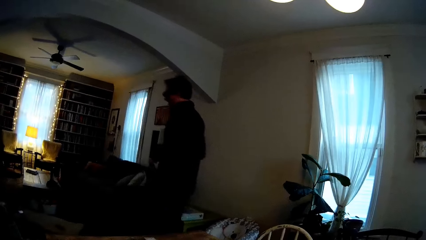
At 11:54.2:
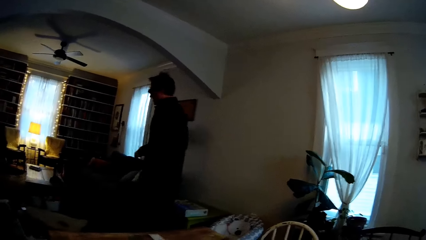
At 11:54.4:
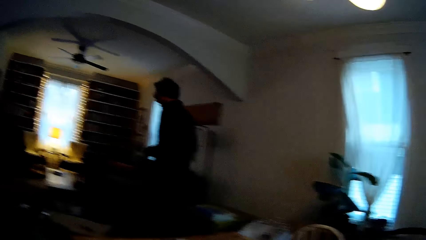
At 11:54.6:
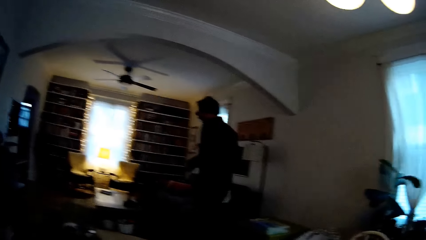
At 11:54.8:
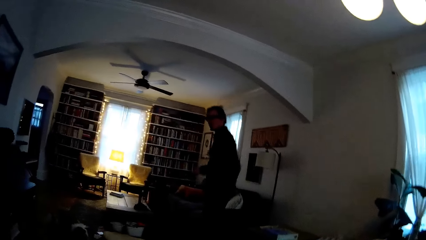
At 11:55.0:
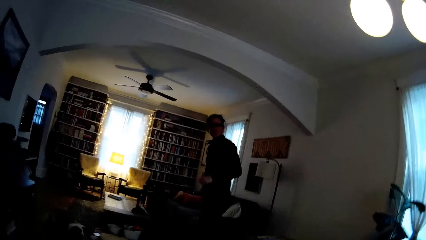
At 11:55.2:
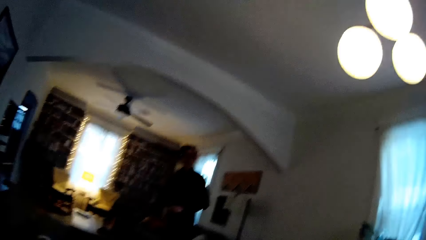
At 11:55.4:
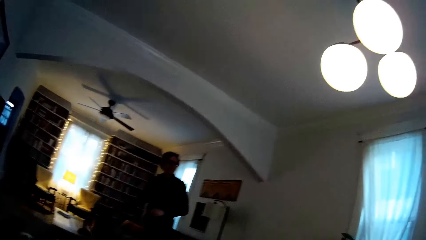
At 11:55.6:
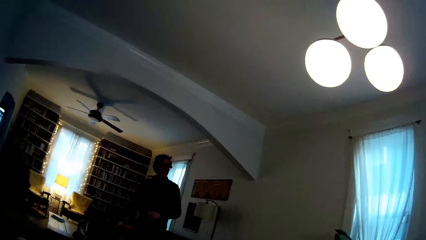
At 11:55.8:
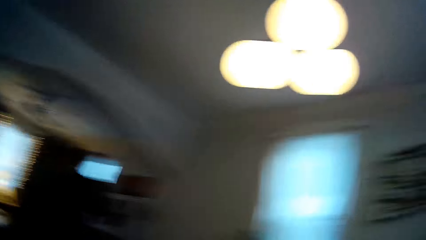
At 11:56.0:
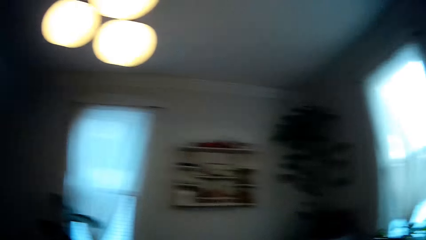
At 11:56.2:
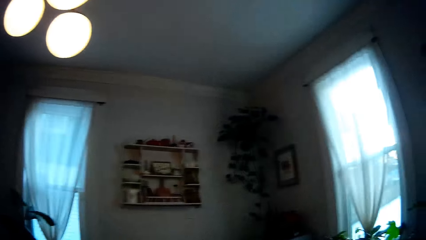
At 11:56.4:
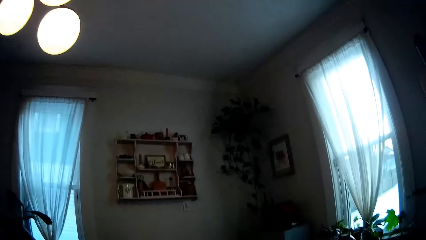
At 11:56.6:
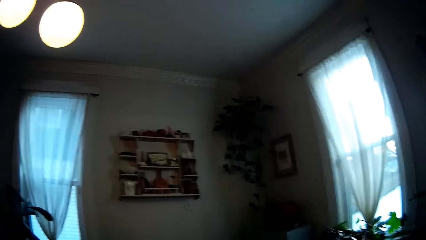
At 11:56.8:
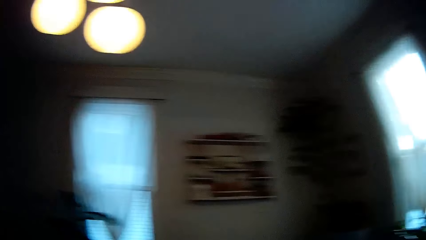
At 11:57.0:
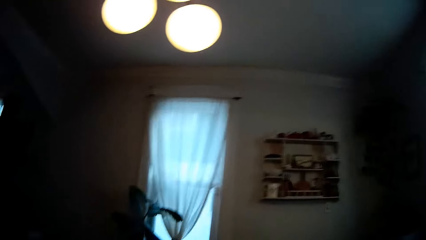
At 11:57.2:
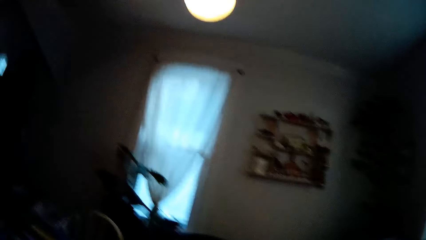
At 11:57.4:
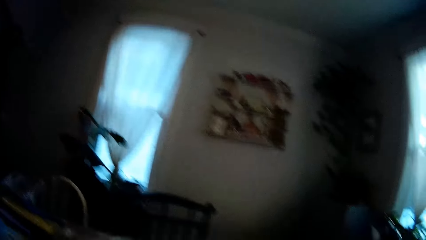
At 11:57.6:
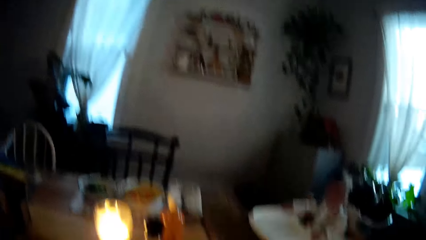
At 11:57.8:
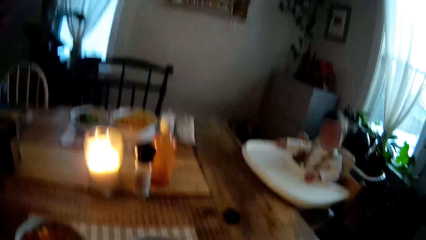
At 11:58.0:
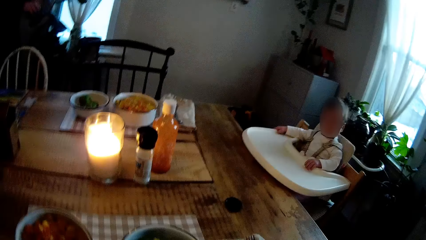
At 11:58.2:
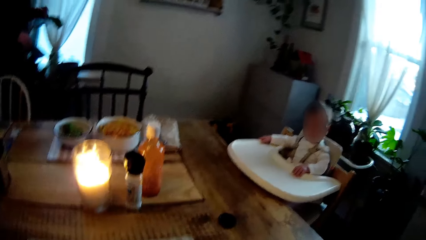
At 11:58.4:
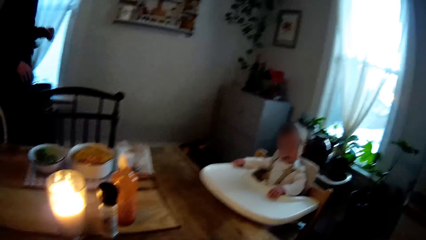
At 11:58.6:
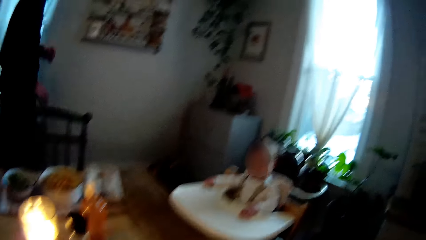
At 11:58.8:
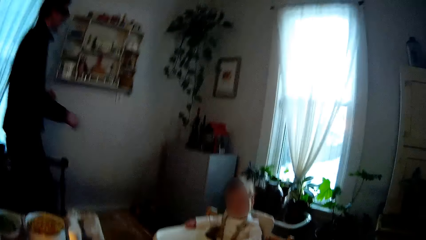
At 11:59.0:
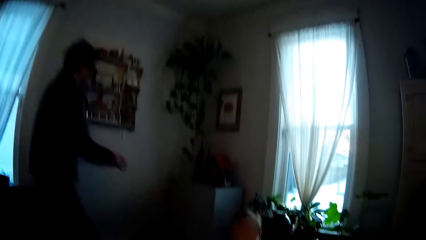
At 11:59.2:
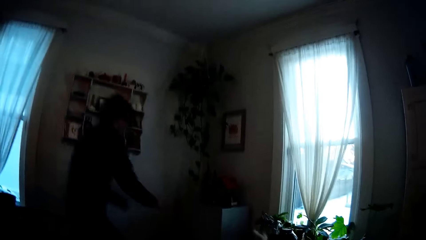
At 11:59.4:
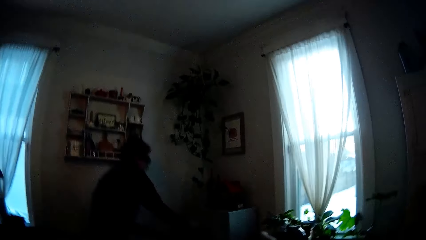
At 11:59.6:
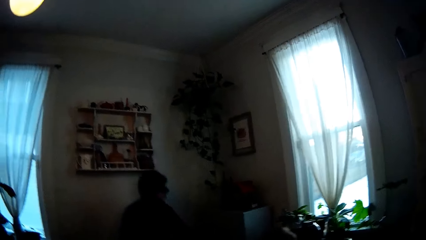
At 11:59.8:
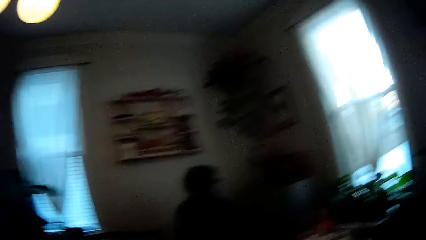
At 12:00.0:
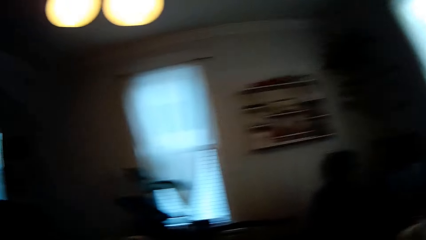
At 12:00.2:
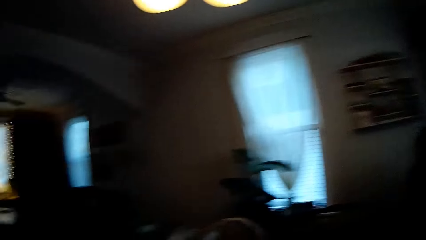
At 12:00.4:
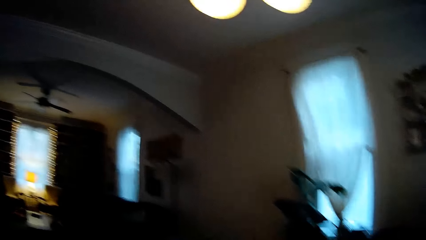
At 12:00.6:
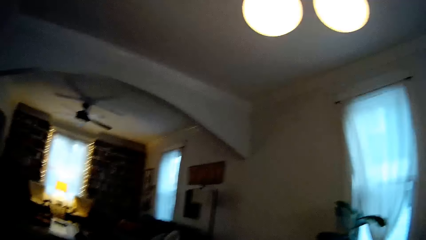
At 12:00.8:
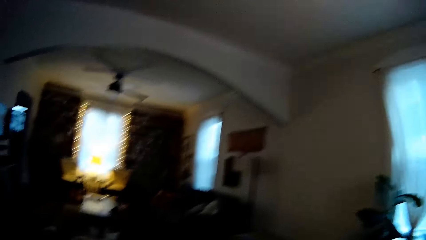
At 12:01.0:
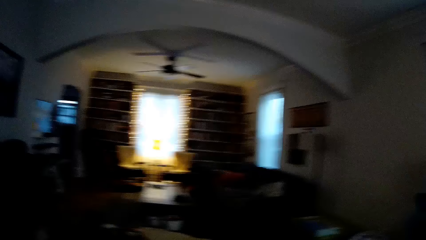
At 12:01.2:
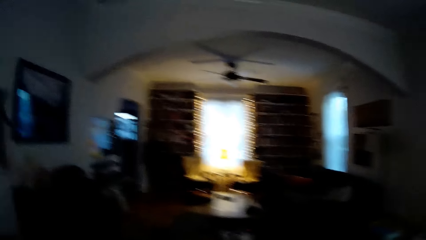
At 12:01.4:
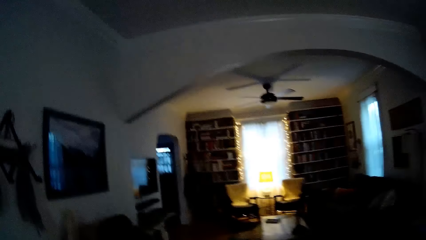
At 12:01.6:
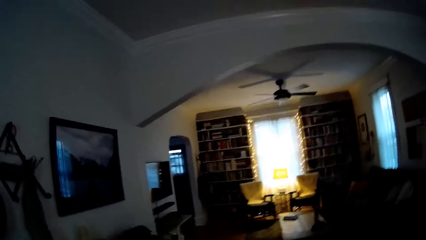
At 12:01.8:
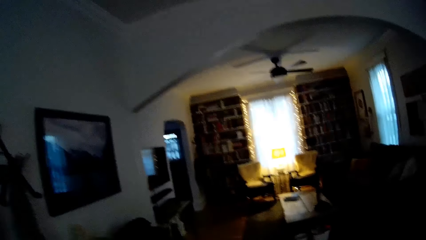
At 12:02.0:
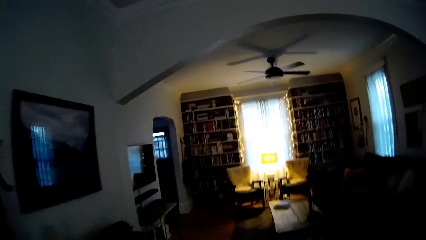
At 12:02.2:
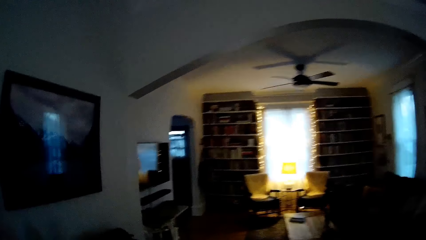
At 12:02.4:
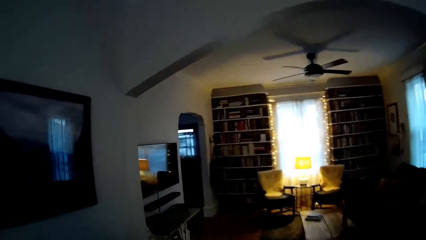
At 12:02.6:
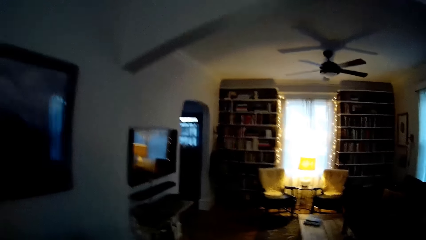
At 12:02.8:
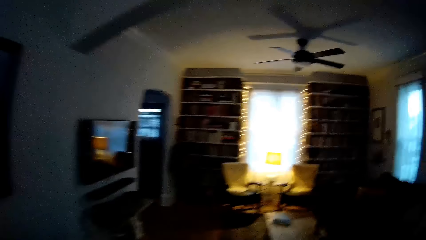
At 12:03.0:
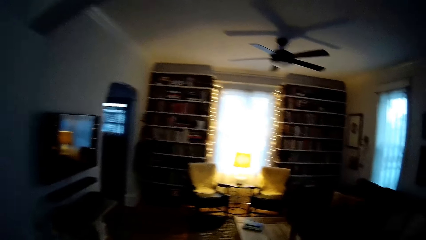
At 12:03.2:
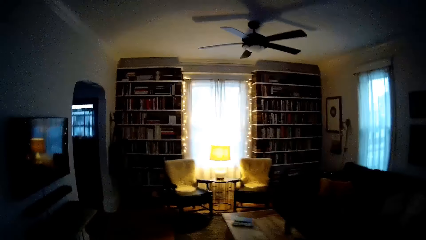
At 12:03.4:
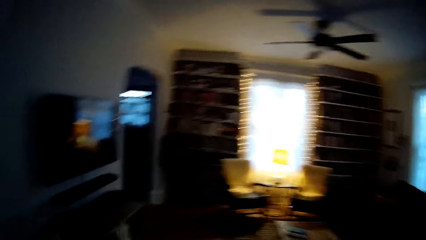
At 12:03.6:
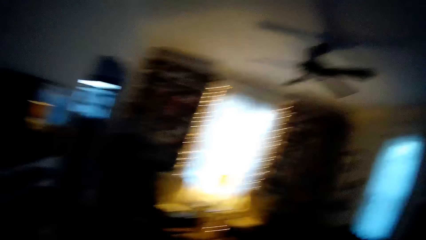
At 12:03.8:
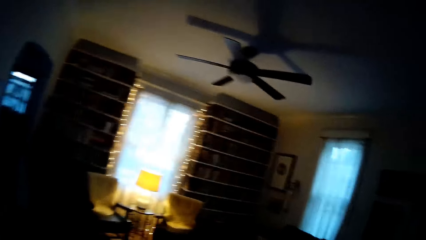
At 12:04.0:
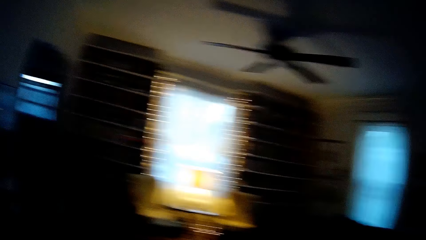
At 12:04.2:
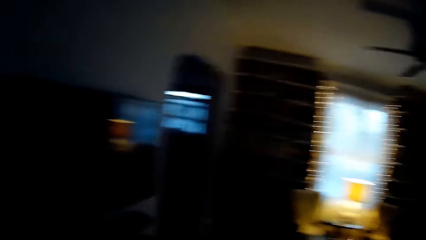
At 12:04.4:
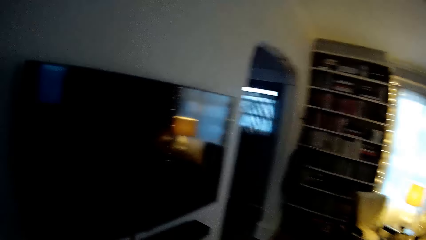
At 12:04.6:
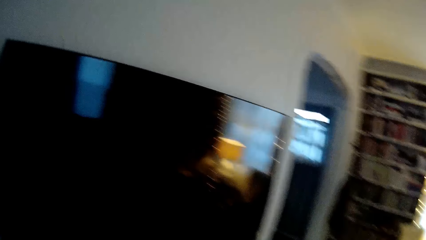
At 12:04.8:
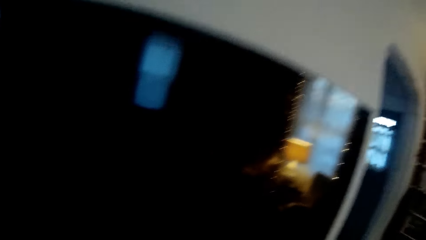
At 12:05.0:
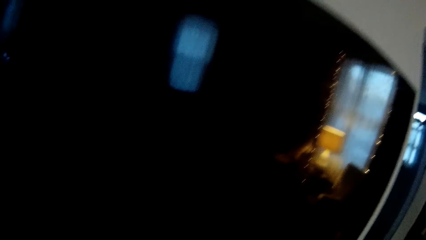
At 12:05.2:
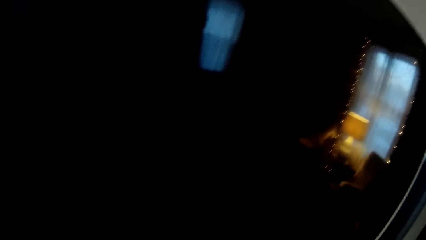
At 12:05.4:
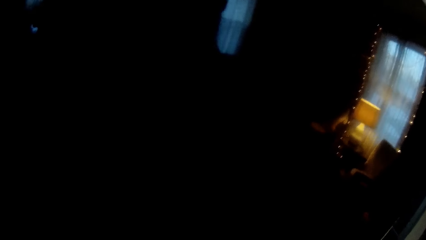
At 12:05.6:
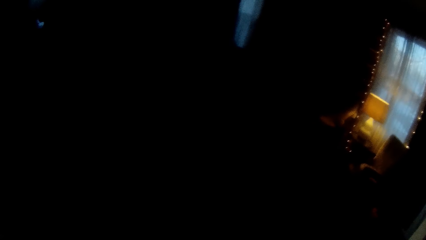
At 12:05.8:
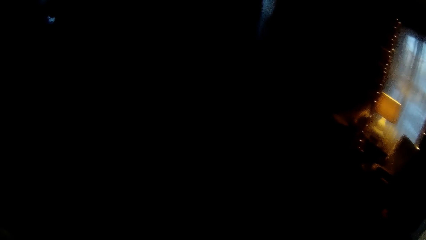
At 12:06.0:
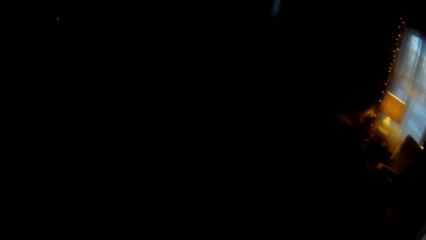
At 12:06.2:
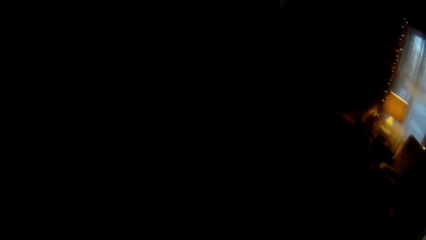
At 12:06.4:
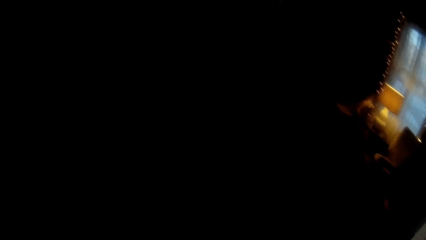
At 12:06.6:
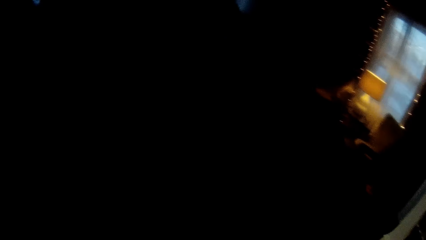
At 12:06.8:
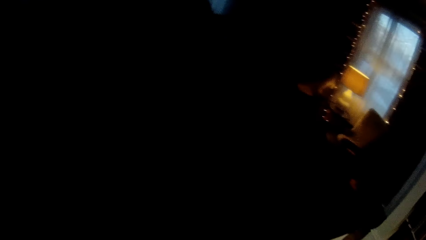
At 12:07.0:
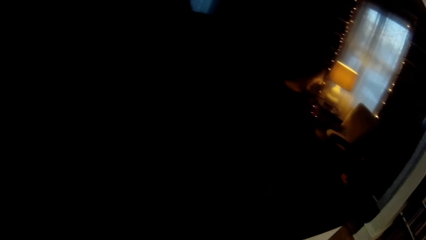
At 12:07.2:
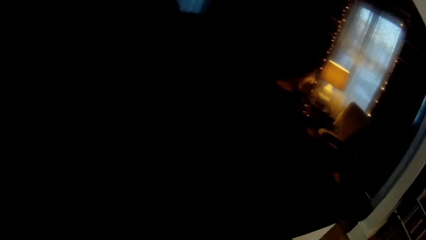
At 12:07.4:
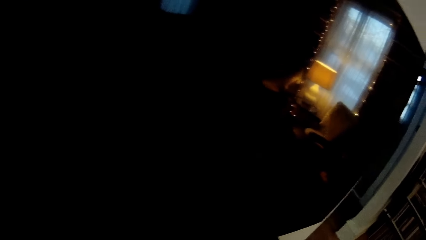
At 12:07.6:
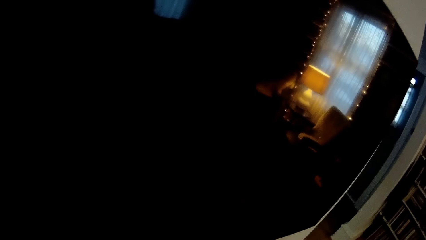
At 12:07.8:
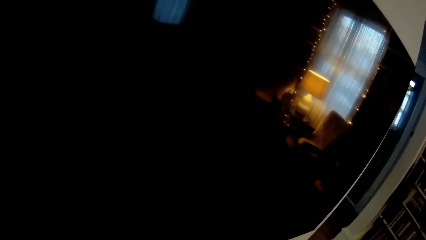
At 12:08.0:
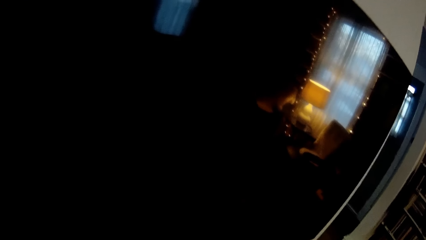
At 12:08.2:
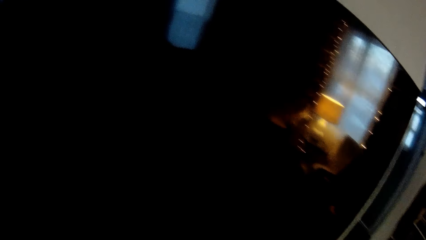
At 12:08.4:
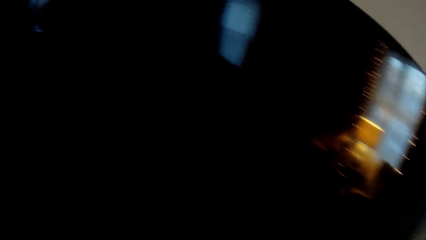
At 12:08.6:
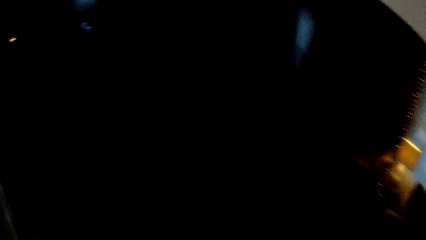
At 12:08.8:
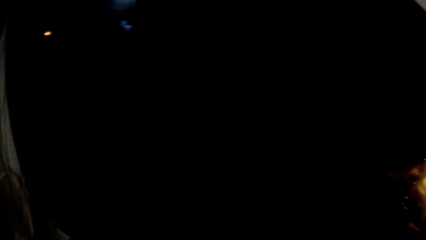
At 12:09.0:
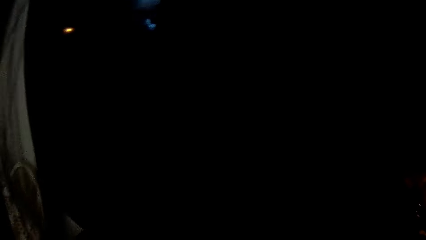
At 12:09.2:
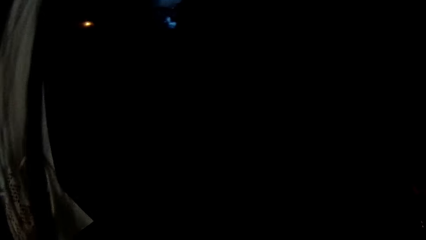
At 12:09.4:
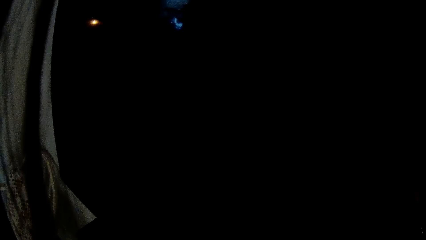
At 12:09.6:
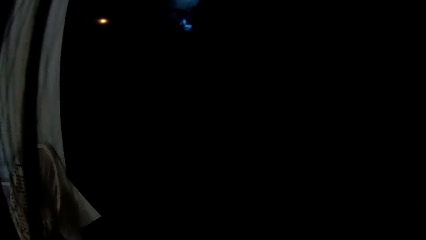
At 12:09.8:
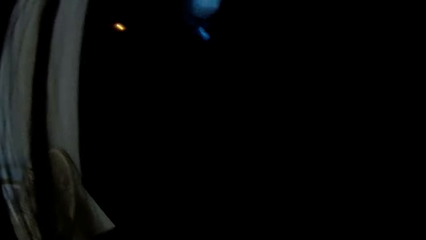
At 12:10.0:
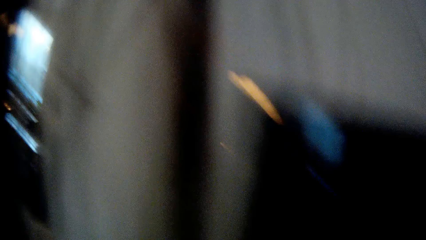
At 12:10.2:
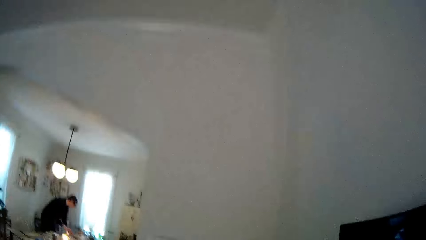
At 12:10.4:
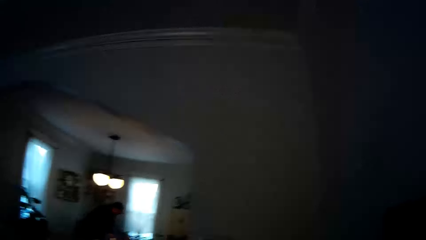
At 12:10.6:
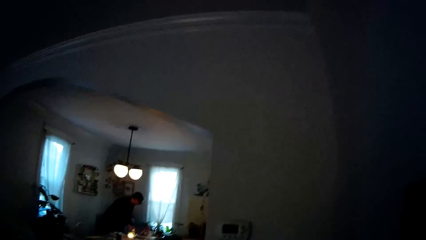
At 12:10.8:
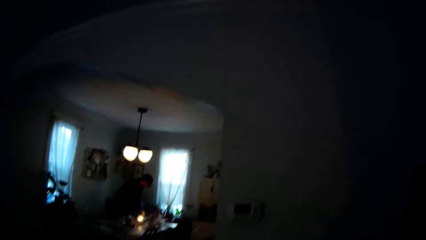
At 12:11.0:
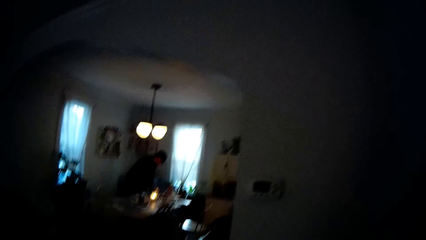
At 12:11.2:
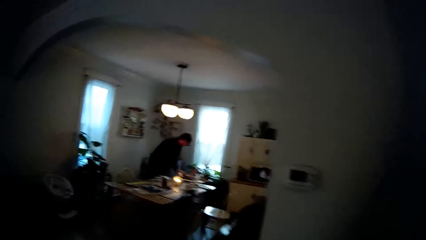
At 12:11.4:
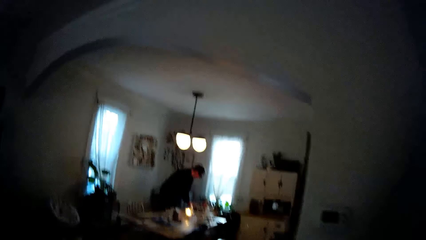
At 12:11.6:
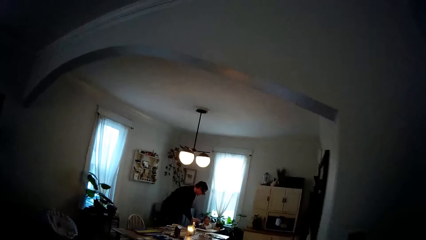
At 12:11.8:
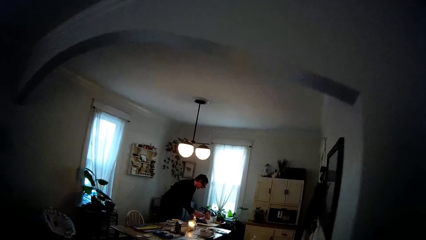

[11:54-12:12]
The man walks around the house and talks with the camera wearer. The camera wearer looks around the house. The man walks around the house and opens a fridge with both hands. The camera wearer walks towards the television. They walk around the house. They stand in front of the television.
